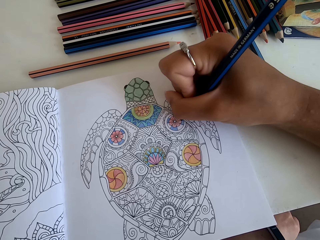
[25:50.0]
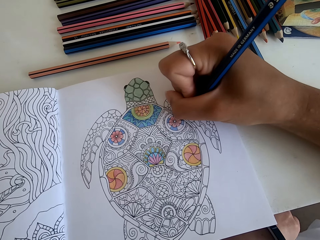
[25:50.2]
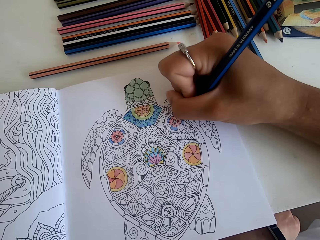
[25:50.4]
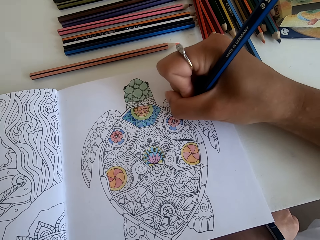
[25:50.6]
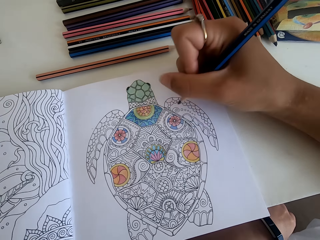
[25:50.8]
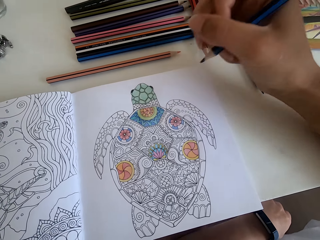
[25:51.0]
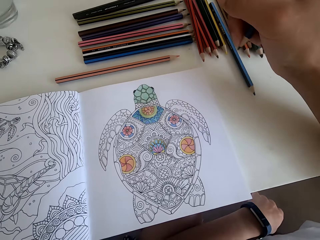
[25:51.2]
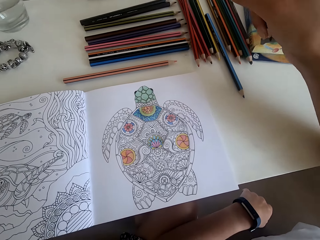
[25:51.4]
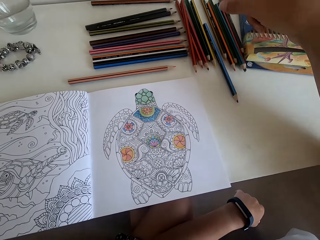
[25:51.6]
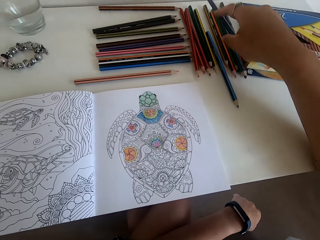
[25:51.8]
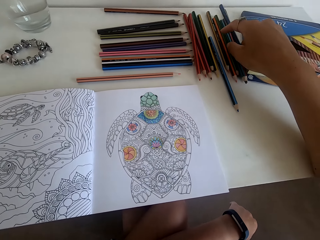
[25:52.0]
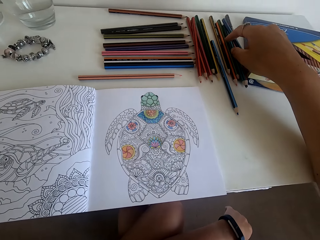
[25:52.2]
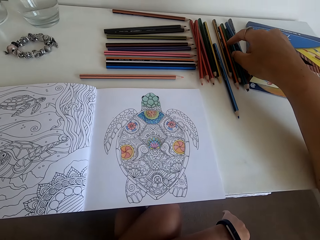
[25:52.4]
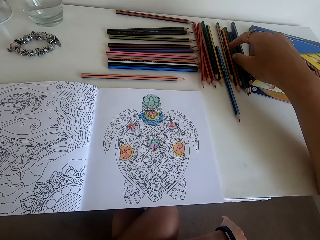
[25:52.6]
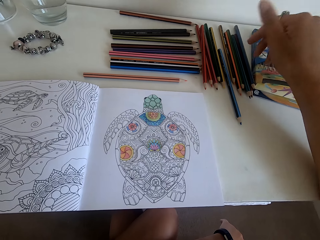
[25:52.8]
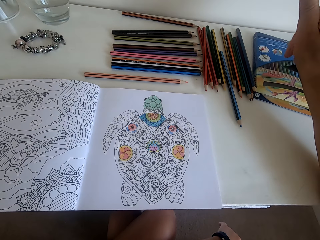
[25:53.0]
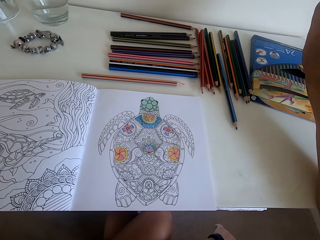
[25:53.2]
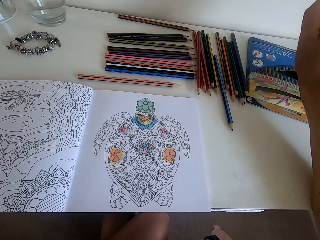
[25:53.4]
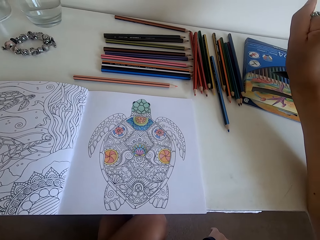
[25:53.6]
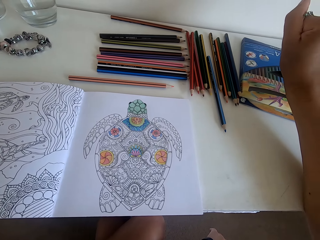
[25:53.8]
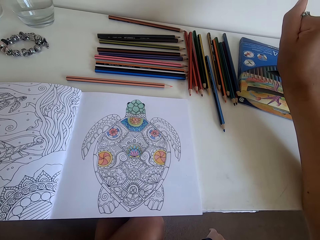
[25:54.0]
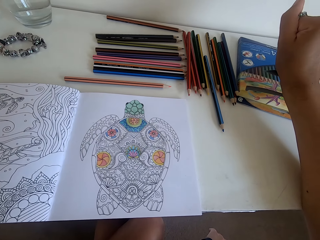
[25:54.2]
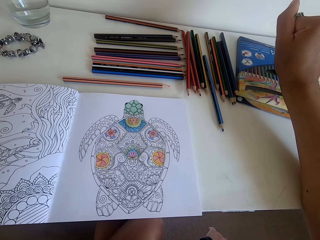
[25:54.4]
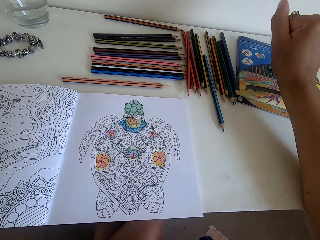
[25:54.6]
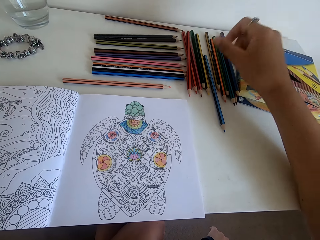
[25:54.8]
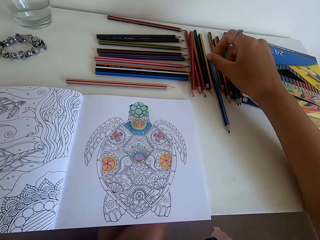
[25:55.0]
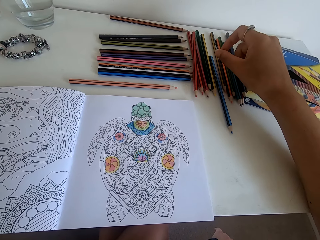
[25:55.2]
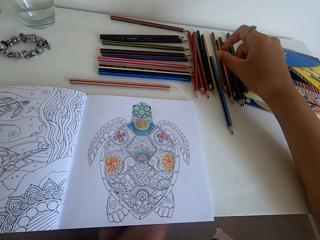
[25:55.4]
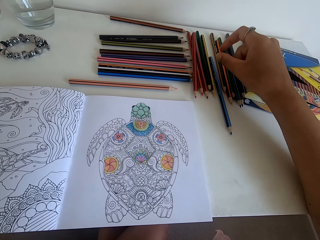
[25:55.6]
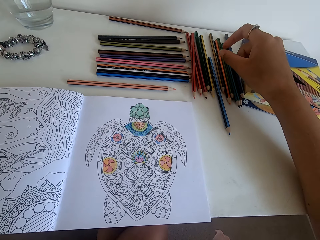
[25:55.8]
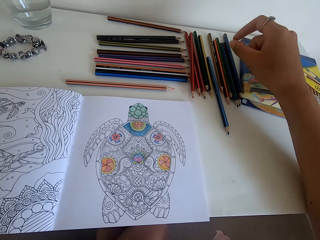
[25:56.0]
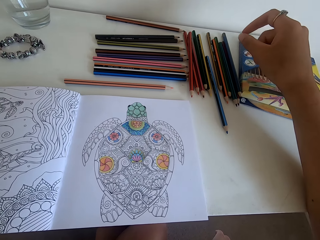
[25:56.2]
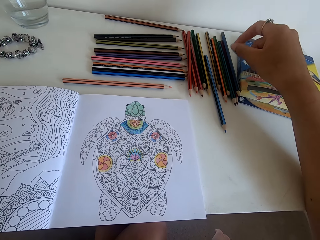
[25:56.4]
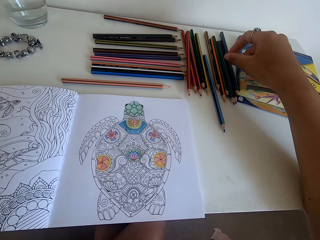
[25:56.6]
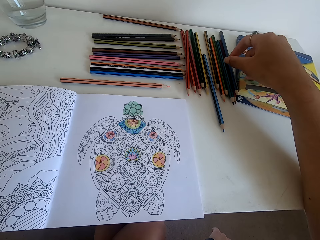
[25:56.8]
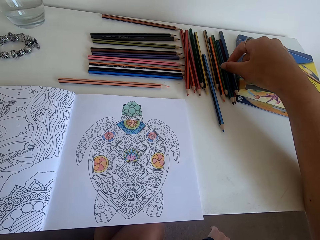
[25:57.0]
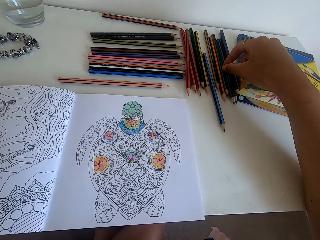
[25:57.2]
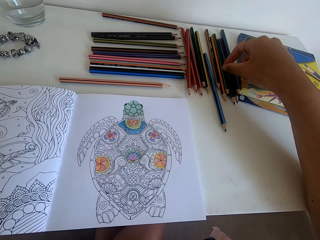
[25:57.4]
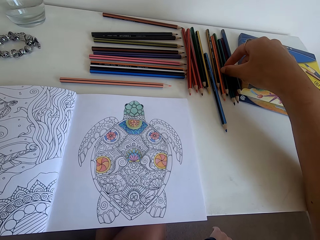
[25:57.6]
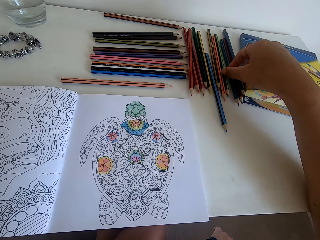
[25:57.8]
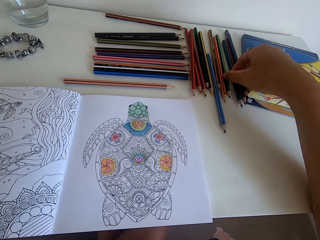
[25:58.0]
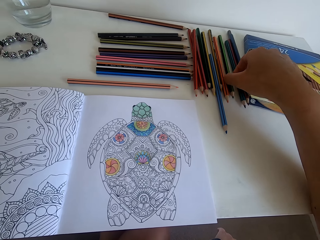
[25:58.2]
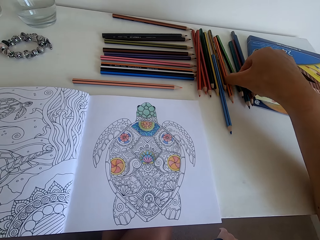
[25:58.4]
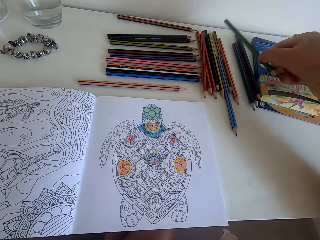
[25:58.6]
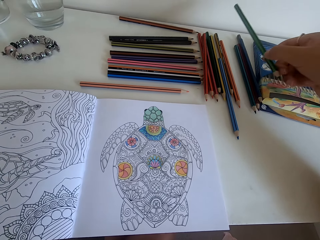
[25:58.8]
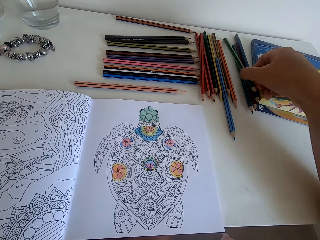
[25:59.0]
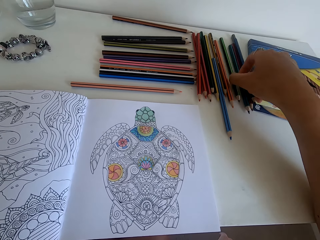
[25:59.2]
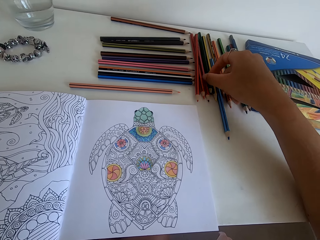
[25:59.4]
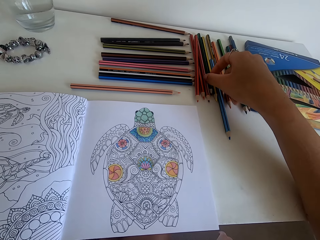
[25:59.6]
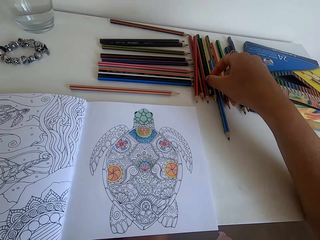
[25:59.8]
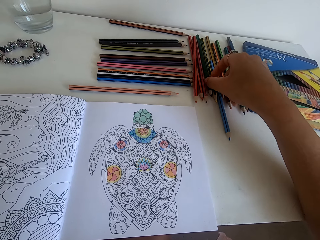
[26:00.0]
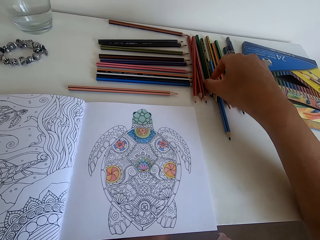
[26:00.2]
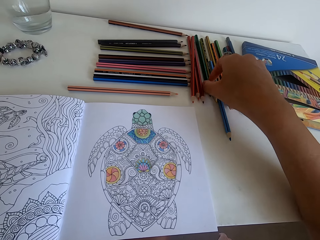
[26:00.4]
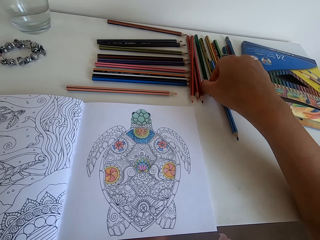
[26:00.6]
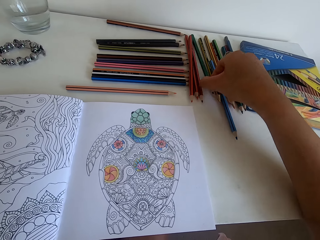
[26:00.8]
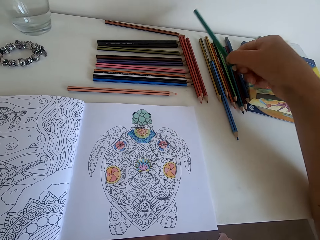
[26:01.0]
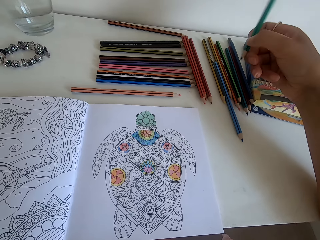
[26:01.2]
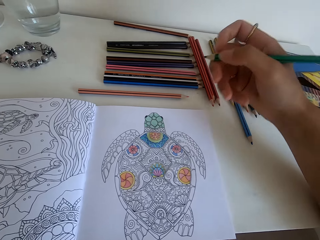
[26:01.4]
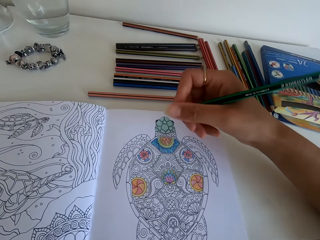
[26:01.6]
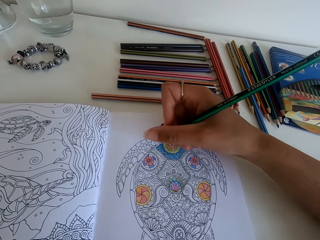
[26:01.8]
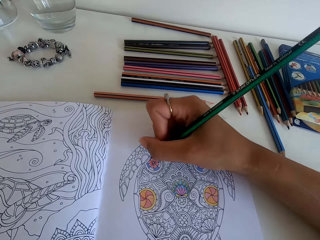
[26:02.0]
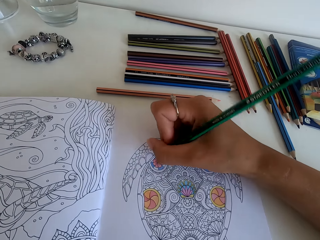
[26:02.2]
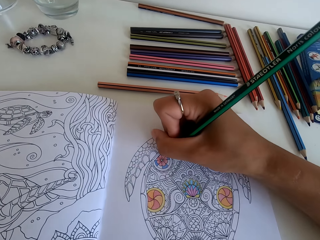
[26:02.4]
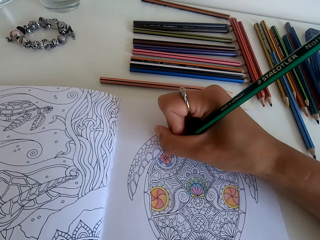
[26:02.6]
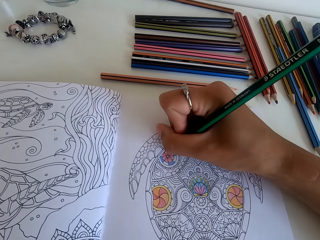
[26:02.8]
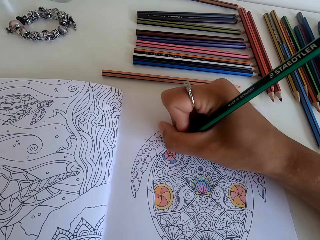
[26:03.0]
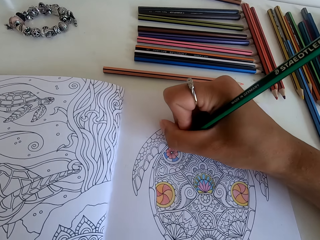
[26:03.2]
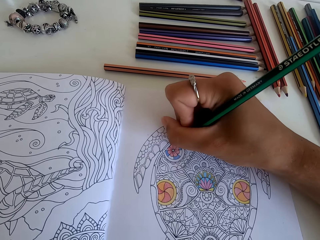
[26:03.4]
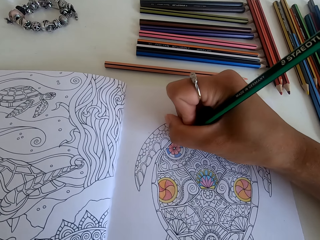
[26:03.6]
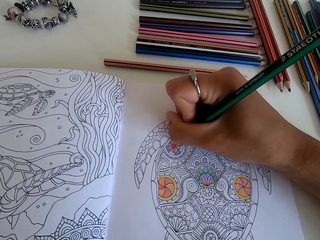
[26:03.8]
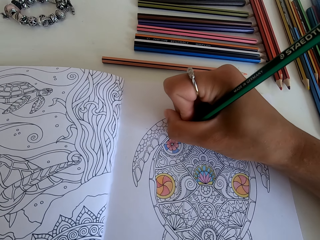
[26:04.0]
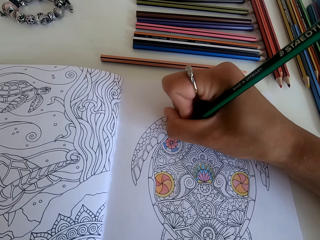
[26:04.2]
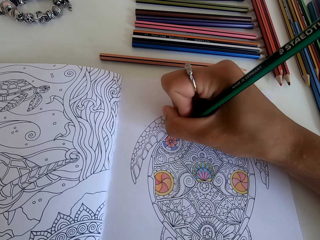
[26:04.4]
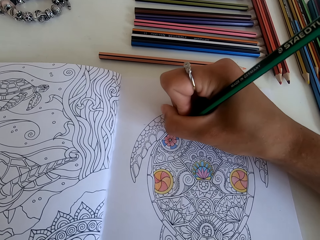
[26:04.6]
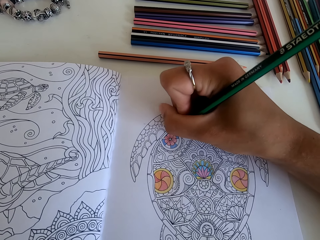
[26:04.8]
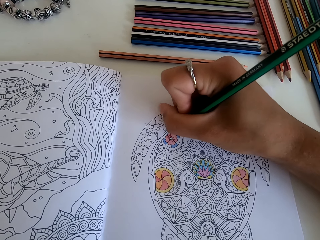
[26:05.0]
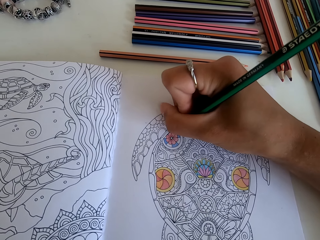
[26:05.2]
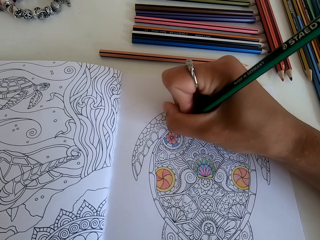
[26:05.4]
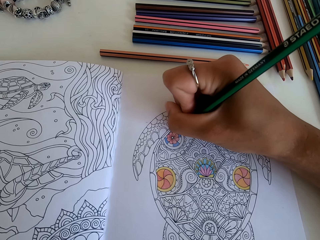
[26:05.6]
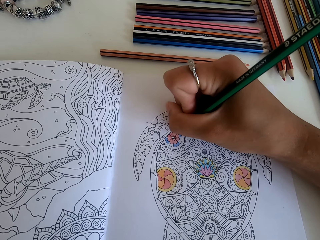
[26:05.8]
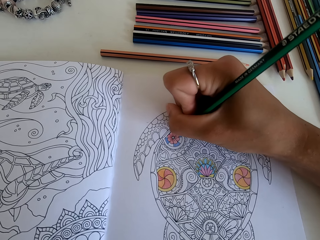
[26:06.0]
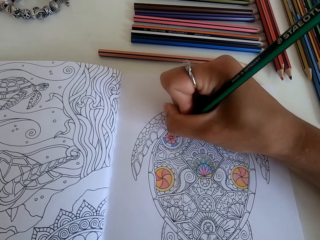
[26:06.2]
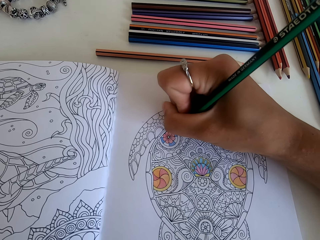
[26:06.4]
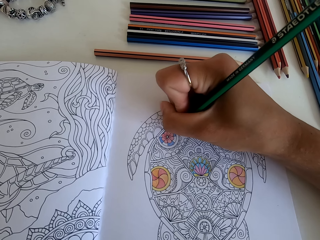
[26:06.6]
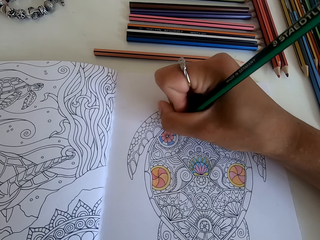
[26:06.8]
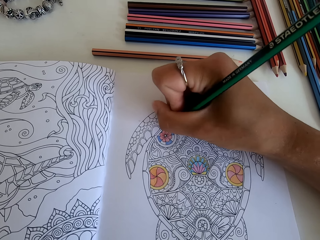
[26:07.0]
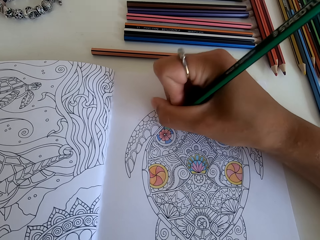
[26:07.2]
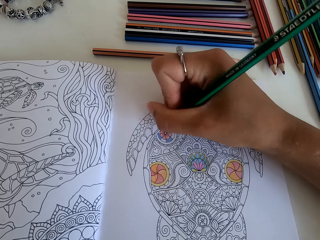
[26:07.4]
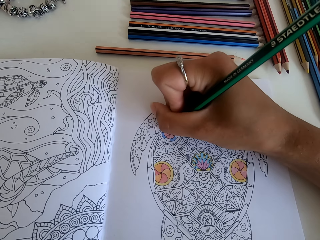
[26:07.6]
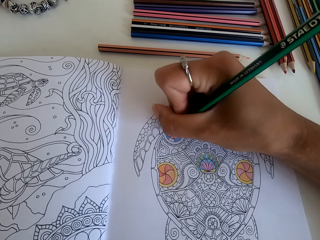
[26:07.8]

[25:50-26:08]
The camera wearer puts the color pencil on the table. They pick up another color pencil. They color the turtle art with the color pencil.

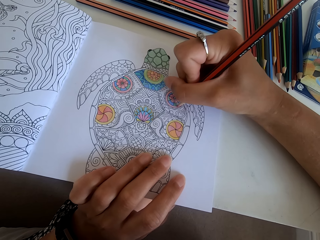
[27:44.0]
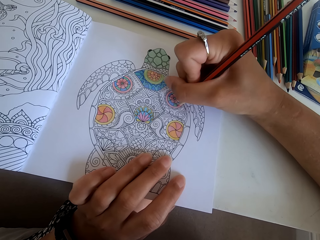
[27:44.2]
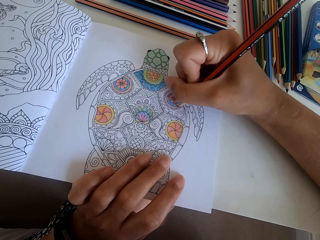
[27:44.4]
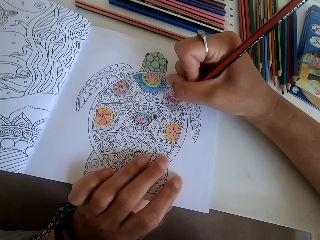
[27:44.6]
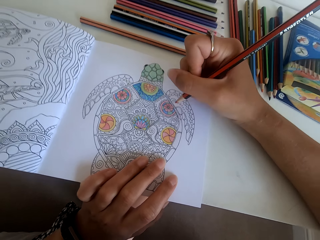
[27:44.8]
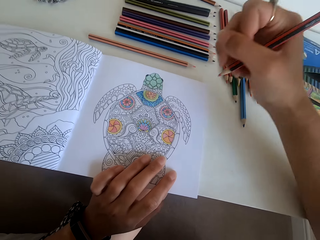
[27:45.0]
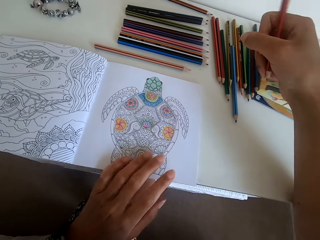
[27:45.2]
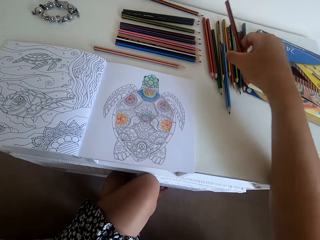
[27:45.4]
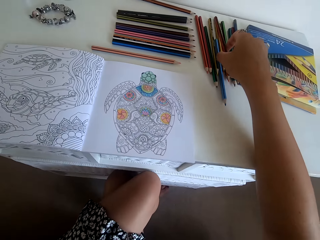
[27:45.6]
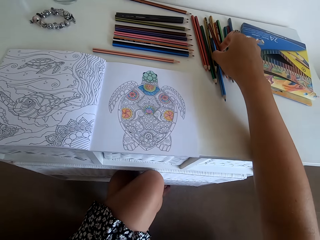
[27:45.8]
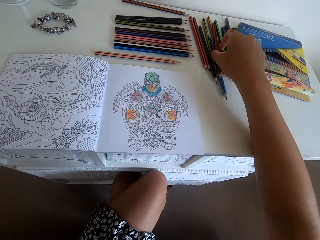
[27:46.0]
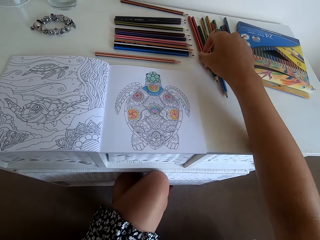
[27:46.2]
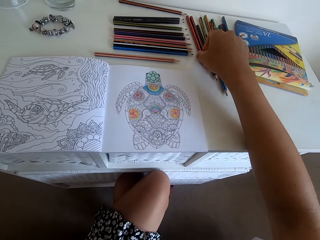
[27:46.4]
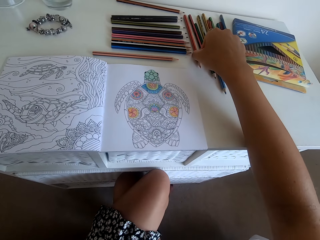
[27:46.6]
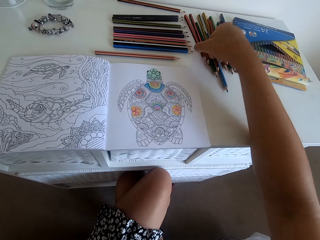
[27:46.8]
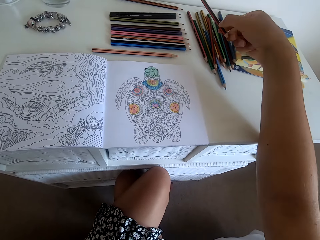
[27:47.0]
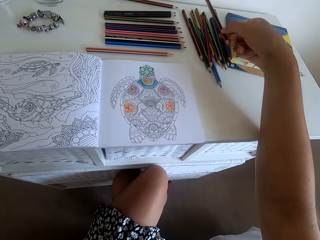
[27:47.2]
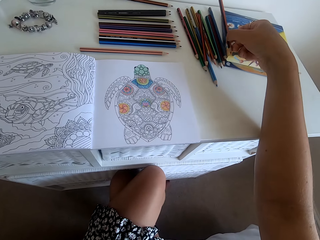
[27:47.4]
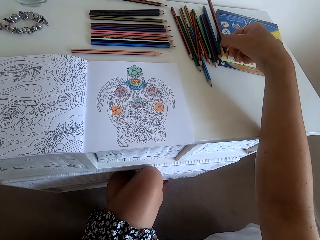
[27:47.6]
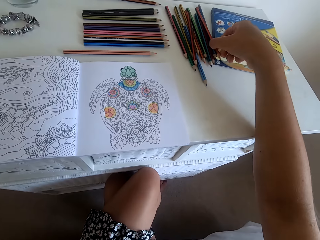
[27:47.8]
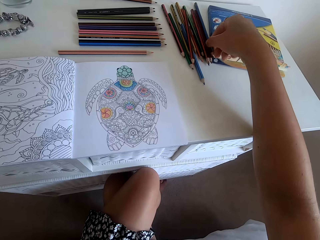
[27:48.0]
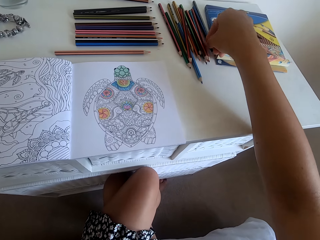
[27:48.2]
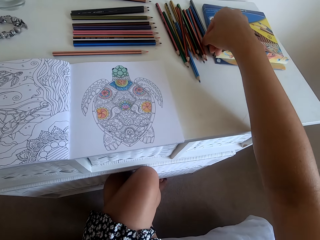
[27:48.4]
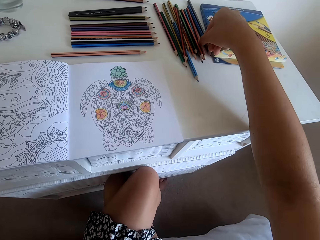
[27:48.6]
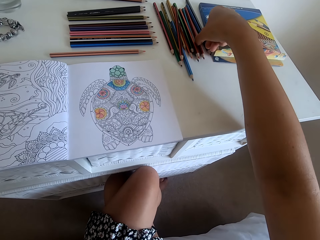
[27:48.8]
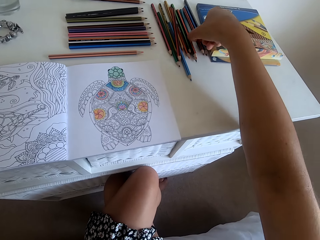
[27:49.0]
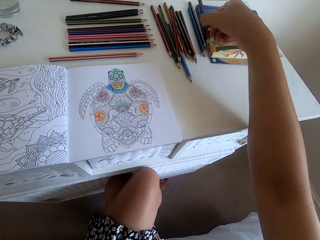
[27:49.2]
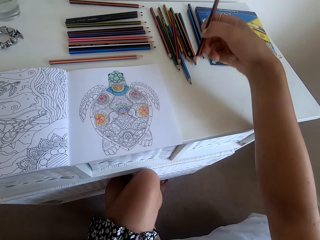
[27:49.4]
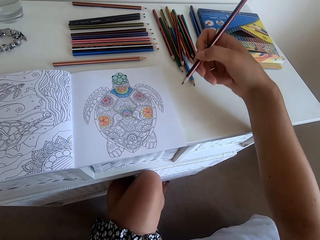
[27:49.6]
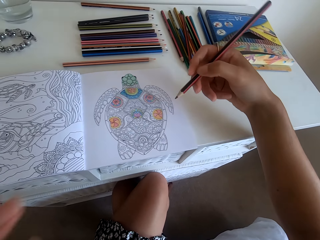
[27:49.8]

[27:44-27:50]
The camera wearer puts the color pencil on the table. They pick up another color pencil.
